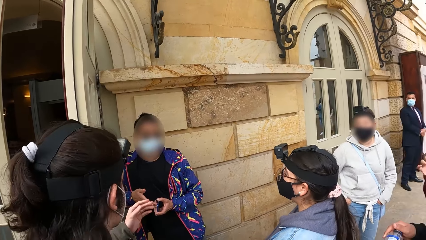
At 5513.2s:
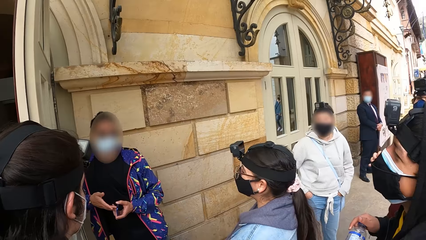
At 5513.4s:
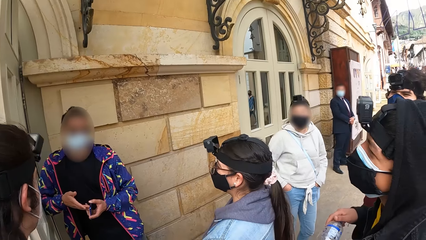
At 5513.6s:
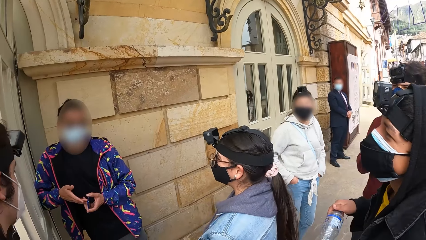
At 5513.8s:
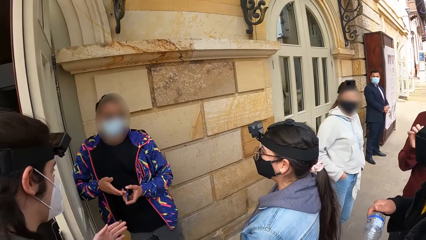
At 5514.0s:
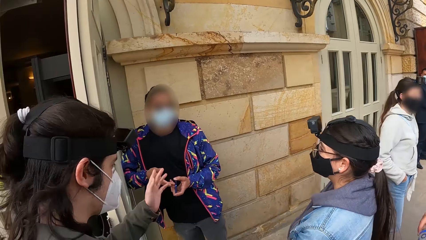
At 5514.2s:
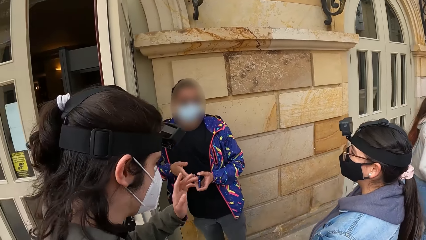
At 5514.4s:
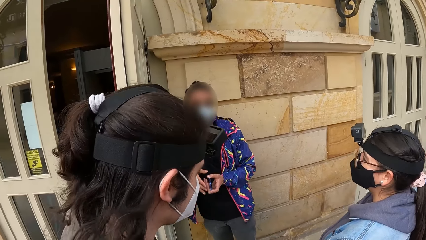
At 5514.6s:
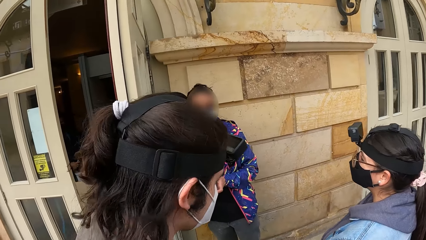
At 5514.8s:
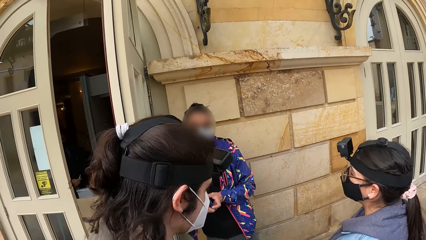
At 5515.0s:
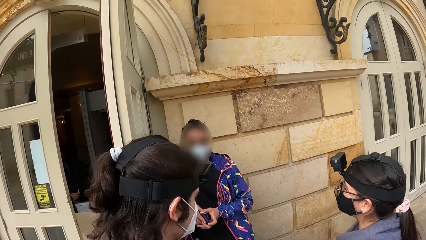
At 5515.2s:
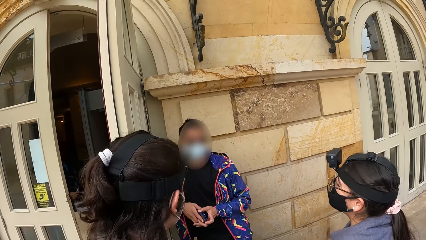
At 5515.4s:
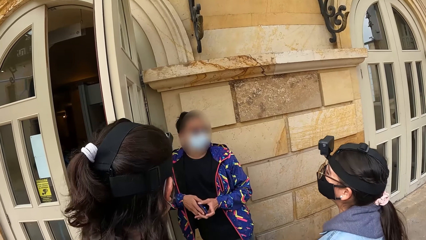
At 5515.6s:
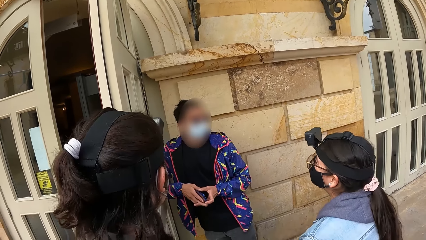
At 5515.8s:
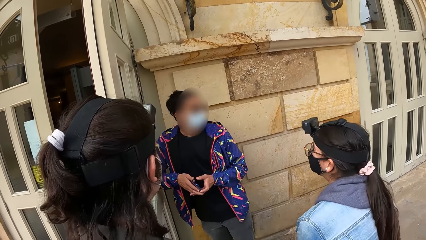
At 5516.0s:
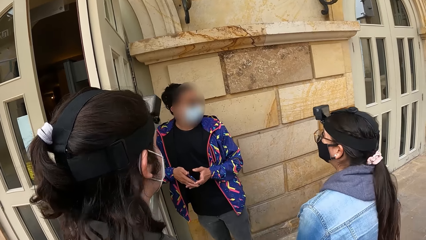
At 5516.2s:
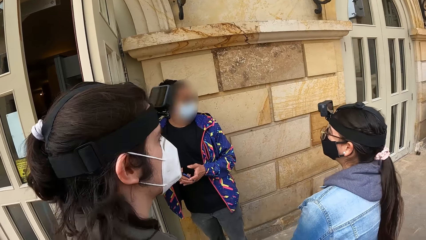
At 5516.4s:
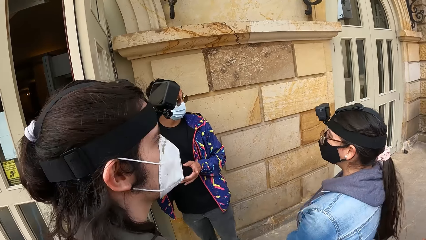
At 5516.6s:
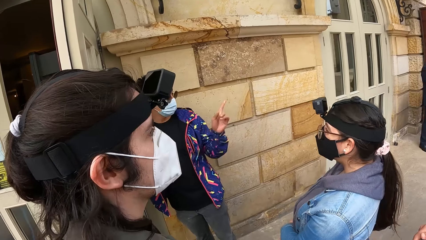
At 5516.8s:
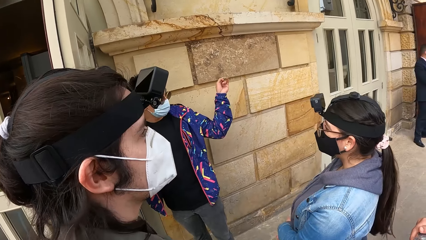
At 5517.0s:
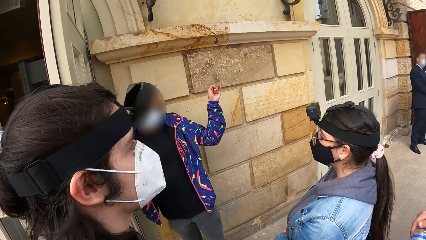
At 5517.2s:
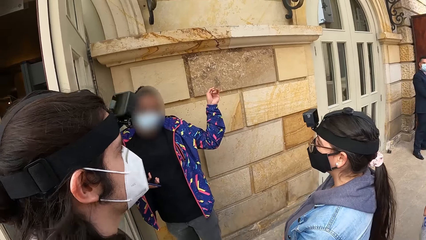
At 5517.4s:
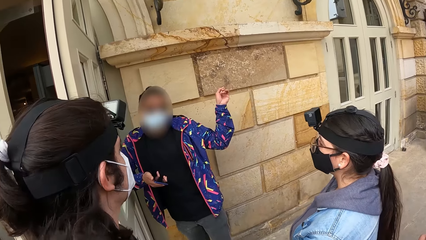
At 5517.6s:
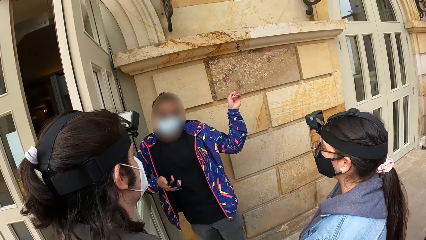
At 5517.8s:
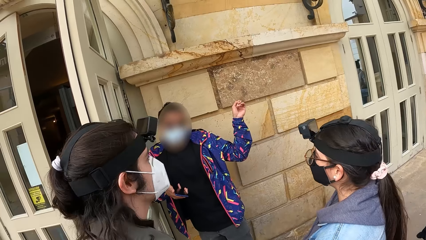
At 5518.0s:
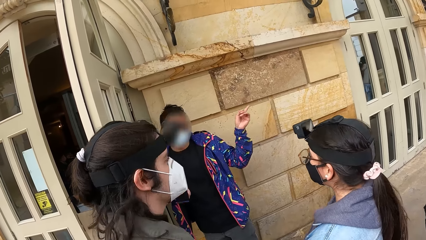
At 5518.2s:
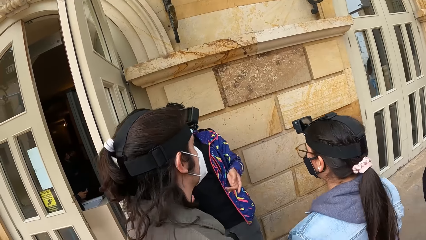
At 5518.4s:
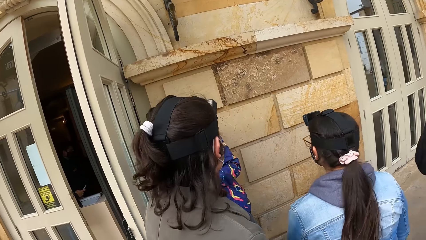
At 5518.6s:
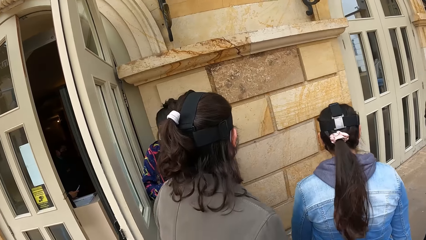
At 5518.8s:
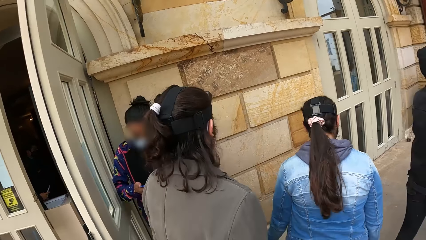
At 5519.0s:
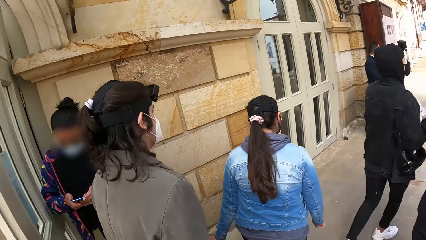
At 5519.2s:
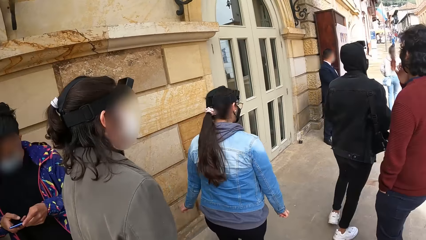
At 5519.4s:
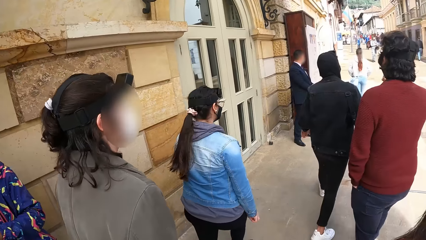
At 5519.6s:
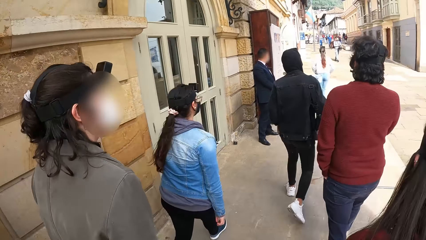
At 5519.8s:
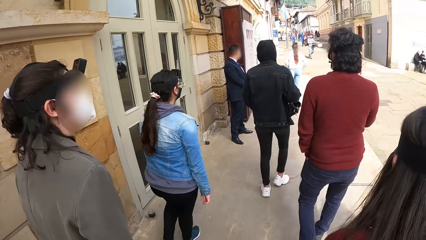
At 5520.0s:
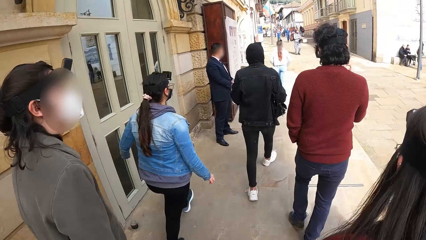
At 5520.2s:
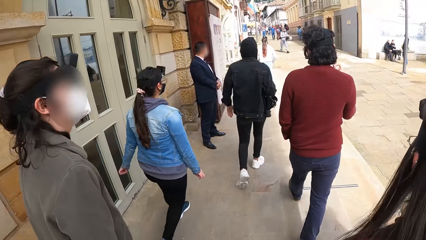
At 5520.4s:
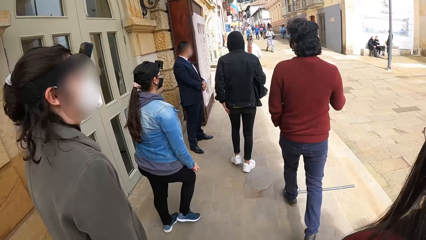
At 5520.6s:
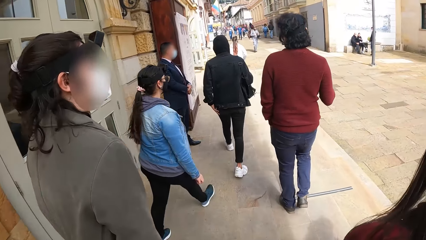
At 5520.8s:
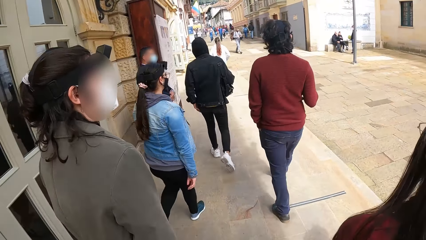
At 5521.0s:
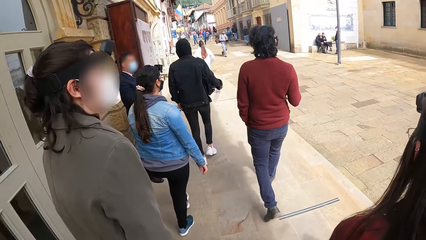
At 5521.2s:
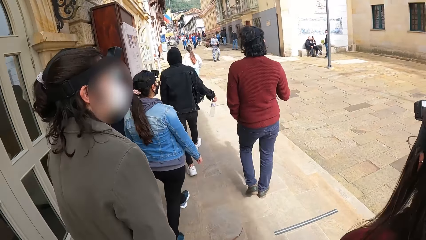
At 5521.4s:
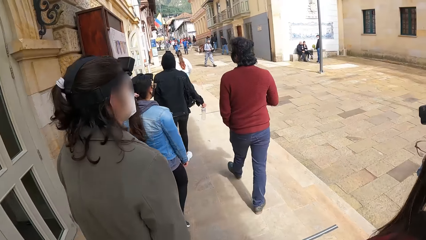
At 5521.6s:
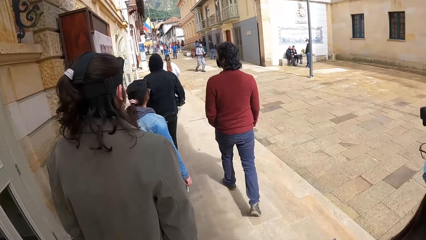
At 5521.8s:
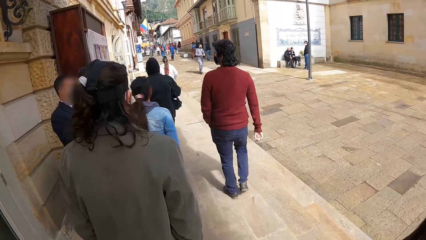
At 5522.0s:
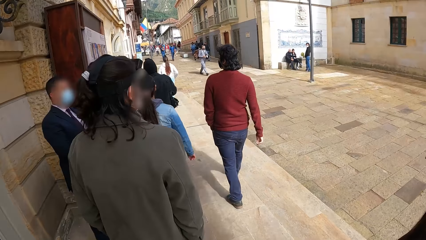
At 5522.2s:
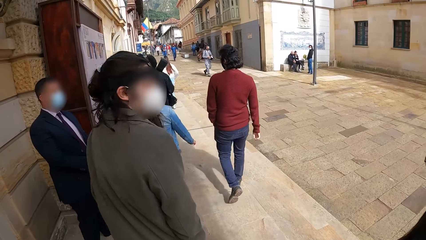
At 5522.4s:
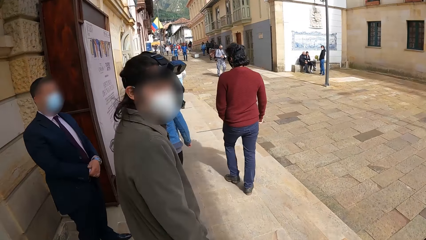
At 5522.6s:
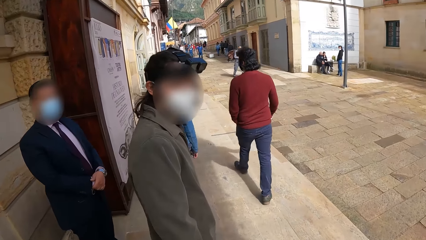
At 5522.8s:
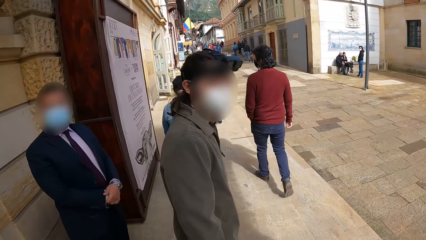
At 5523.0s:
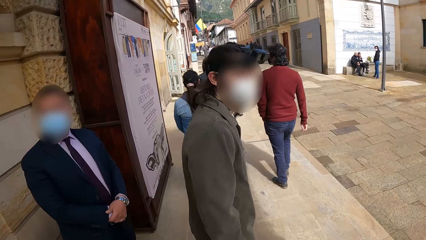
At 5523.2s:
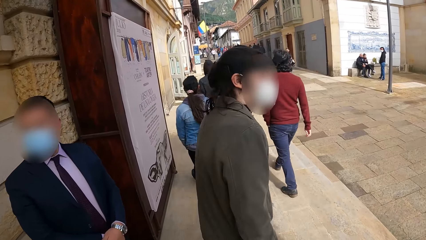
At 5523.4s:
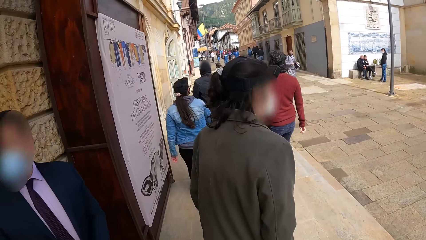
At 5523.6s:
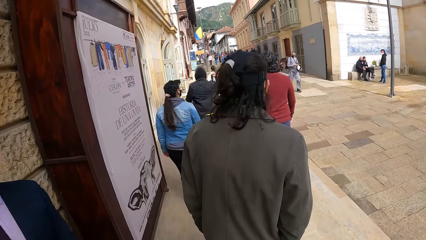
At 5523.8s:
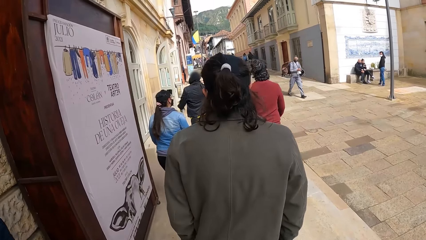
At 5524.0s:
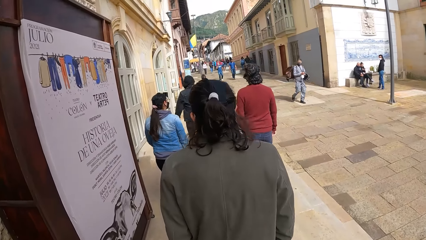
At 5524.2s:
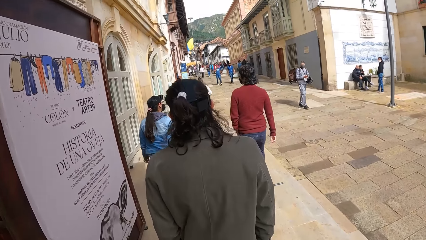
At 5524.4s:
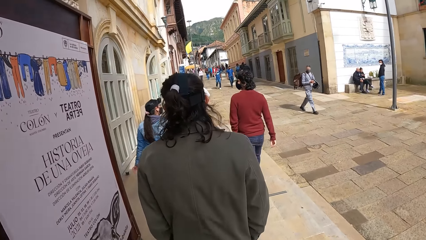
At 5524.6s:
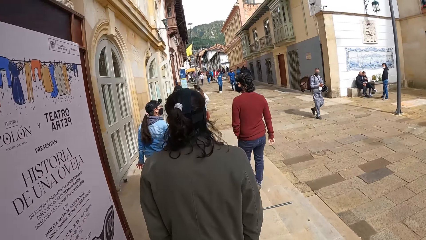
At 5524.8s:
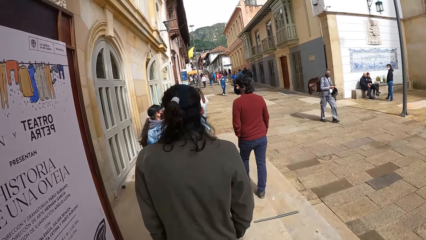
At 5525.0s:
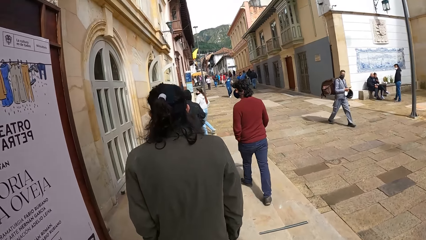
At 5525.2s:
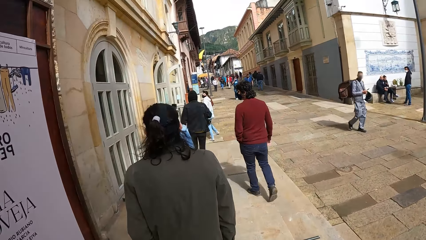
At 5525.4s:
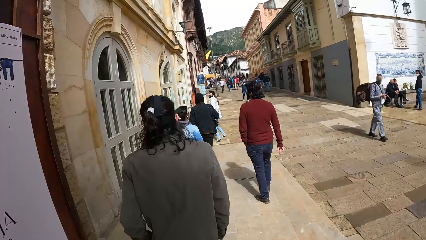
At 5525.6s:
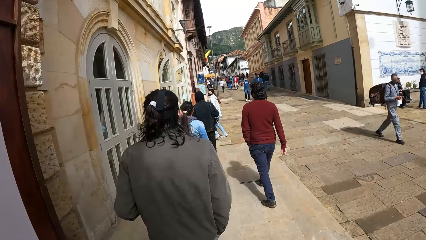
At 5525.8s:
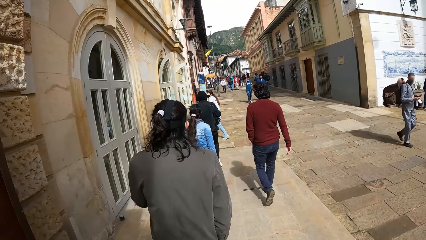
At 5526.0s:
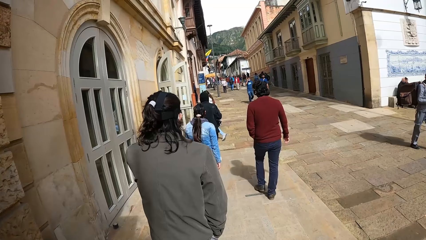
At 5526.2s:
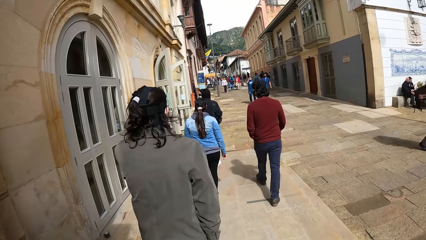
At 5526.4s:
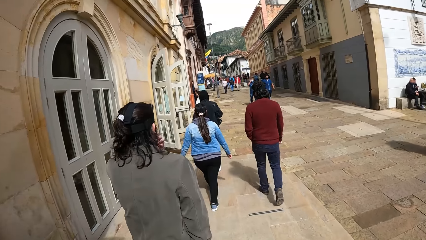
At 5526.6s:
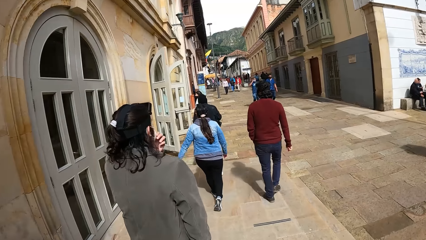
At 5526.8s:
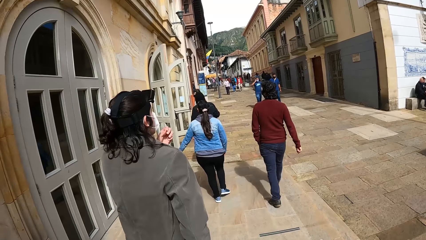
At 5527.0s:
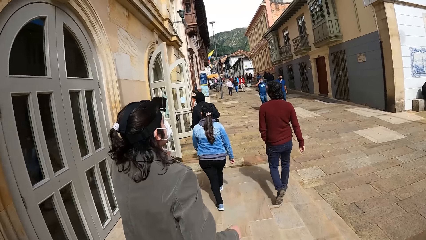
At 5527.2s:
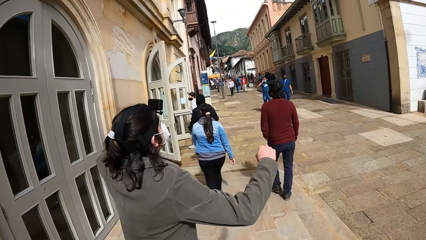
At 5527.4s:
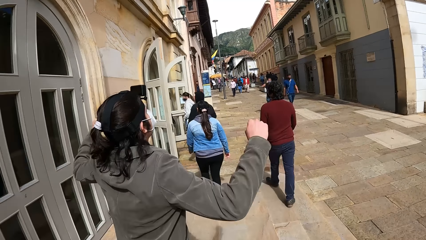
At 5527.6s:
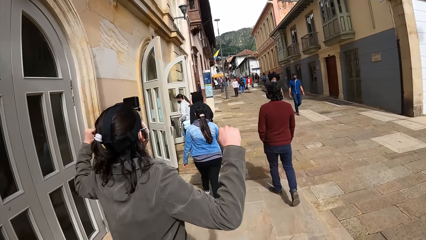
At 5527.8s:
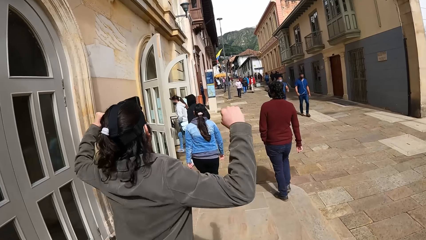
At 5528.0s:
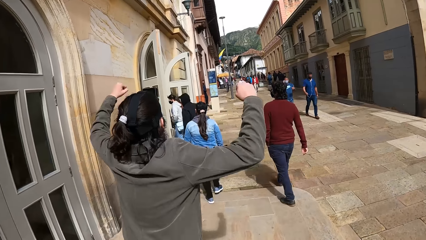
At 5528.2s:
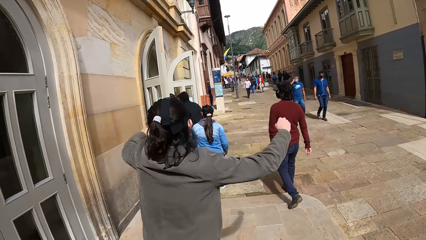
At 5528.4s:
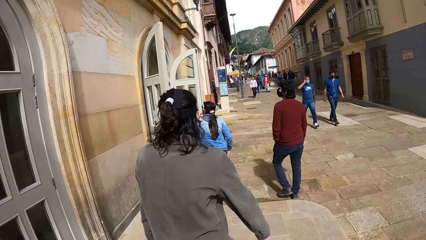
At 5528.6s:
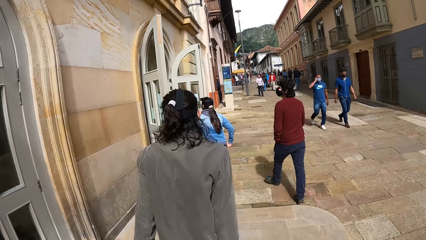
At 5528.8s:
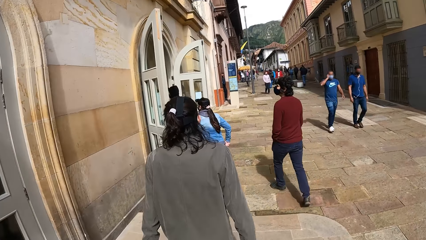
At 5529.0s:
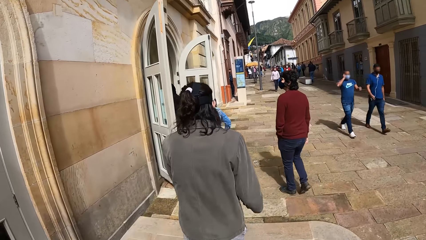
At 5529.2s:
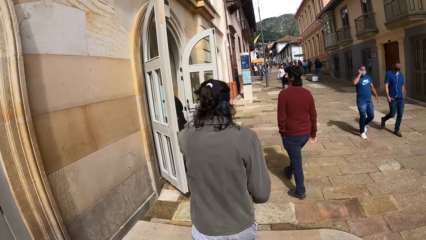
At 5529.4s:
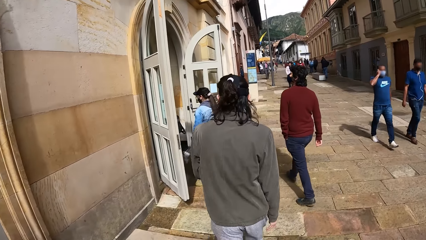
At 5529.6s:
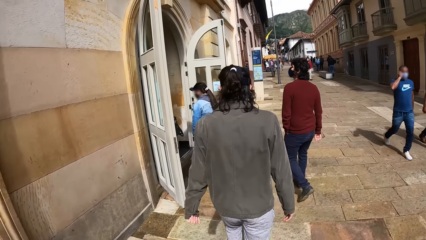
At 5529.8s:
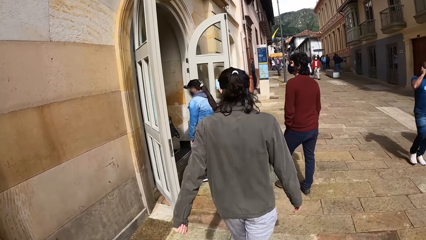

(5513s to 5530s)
The woman passes the phone from her left hand to her right hand. The woman points to a building in the street. The woman operates the phone with both hands. The group of people walk past the man outside the building. The camera wearer walks on the road. They walk towards the building with the group of people. Another man adjusts his facemask with his left hand. The other man raises both hands repeatedly.
